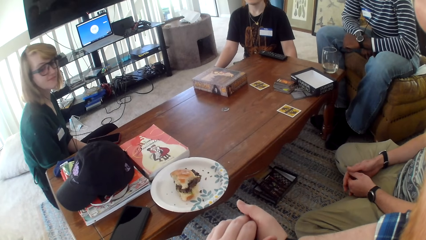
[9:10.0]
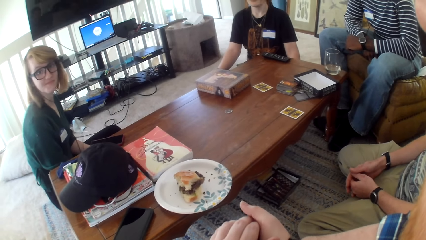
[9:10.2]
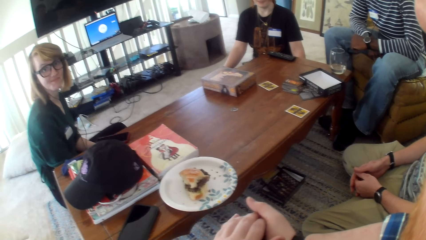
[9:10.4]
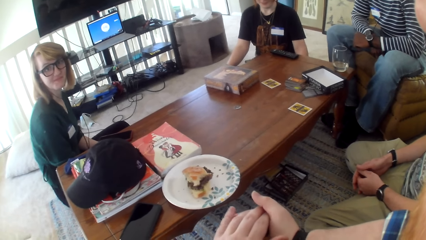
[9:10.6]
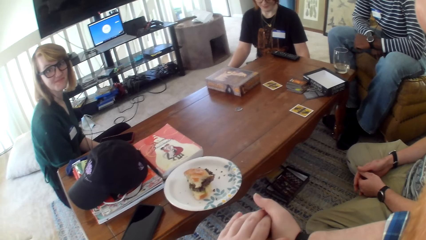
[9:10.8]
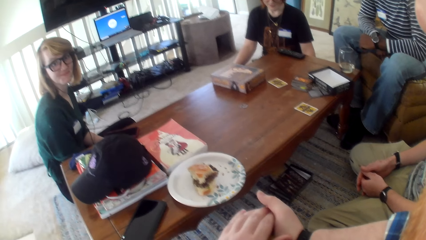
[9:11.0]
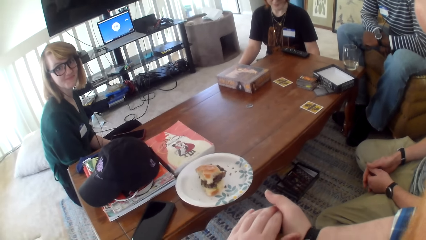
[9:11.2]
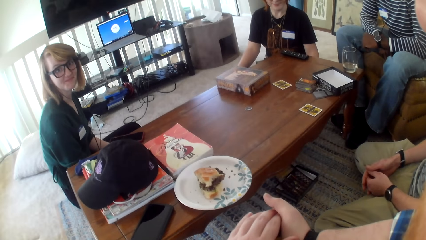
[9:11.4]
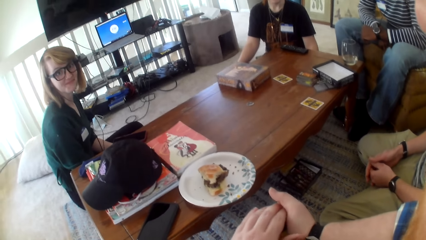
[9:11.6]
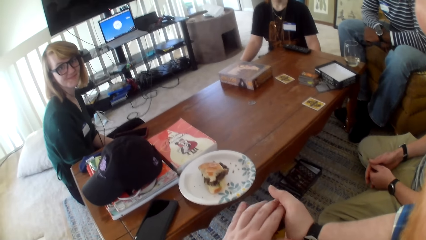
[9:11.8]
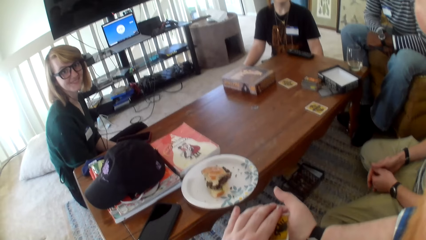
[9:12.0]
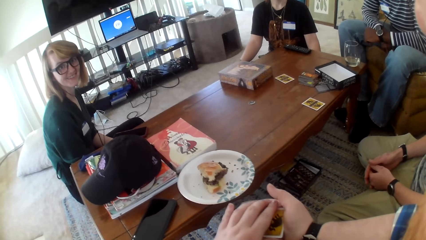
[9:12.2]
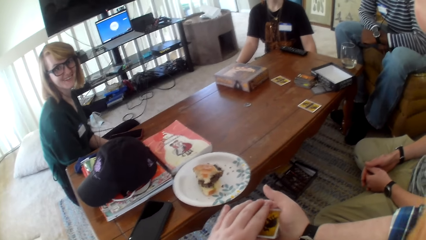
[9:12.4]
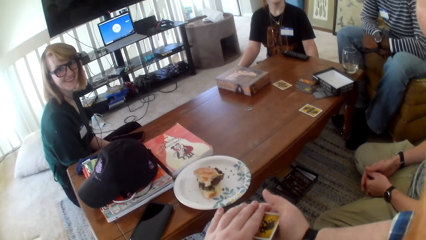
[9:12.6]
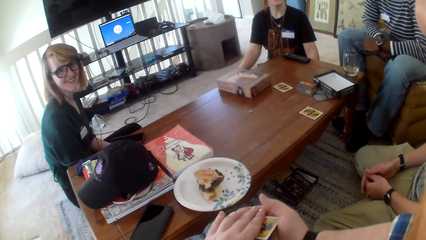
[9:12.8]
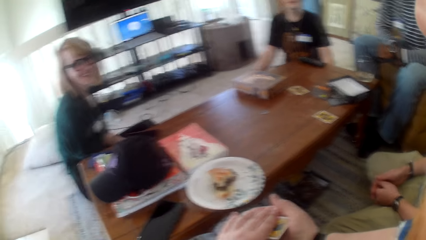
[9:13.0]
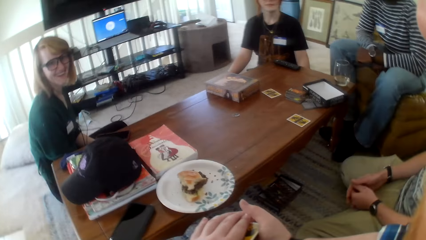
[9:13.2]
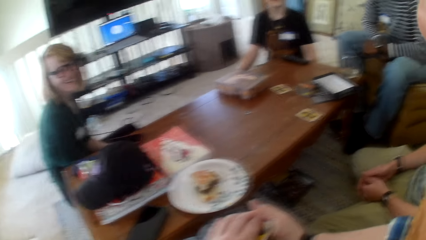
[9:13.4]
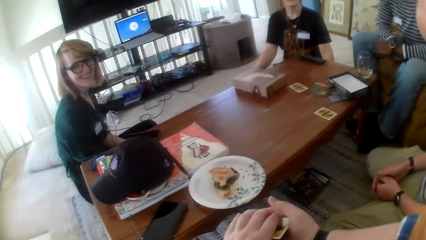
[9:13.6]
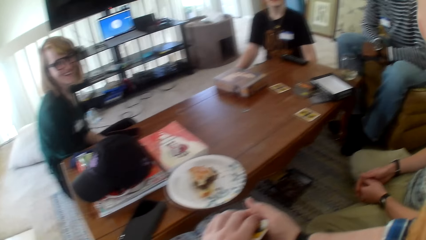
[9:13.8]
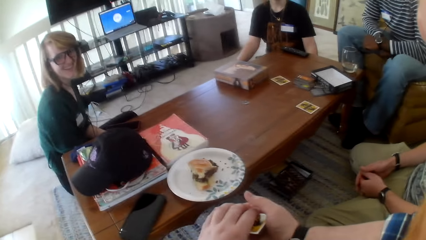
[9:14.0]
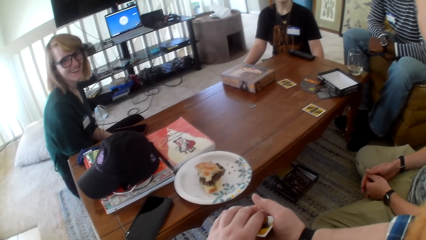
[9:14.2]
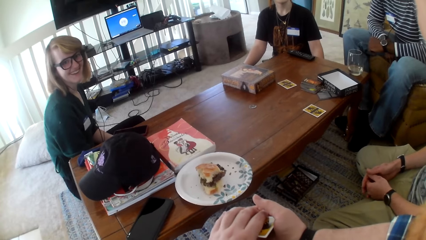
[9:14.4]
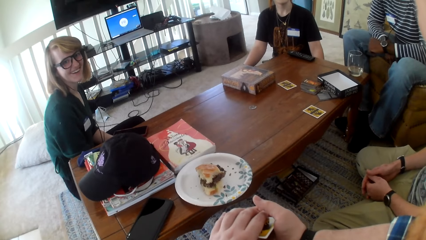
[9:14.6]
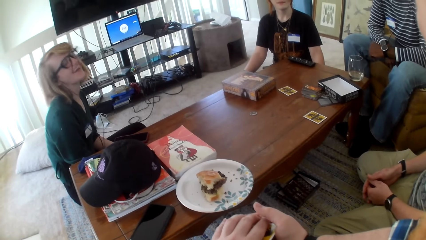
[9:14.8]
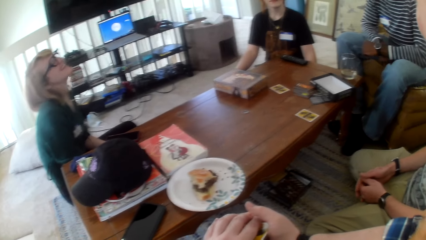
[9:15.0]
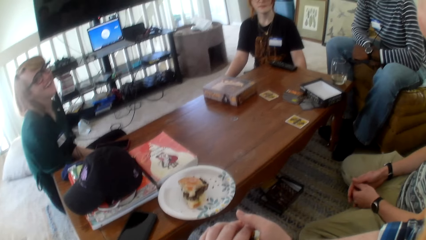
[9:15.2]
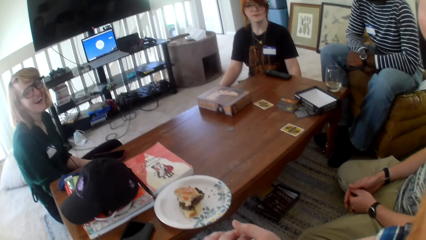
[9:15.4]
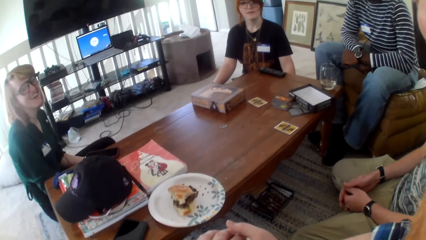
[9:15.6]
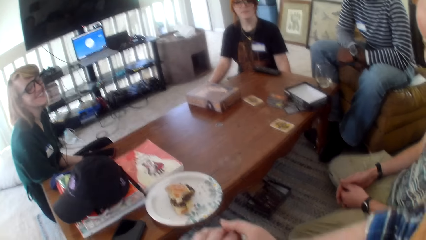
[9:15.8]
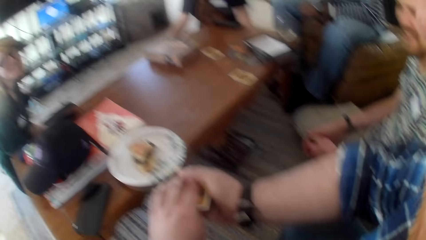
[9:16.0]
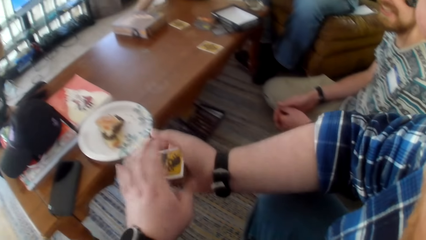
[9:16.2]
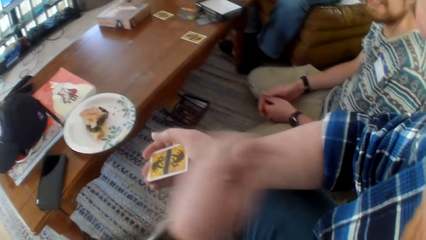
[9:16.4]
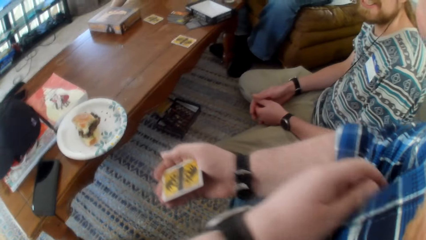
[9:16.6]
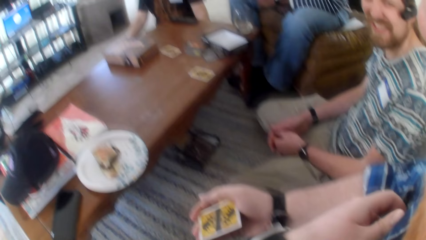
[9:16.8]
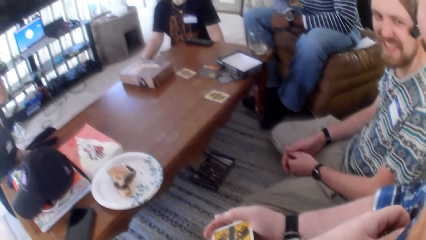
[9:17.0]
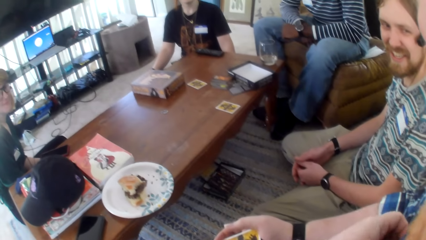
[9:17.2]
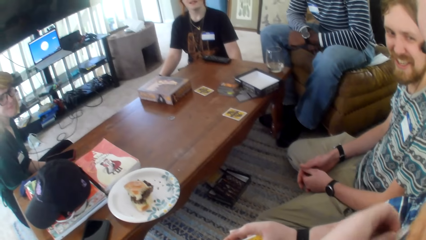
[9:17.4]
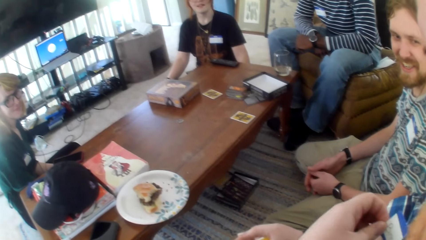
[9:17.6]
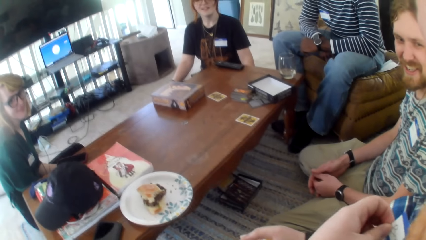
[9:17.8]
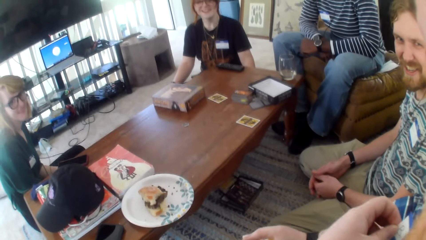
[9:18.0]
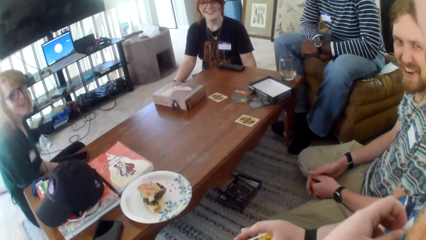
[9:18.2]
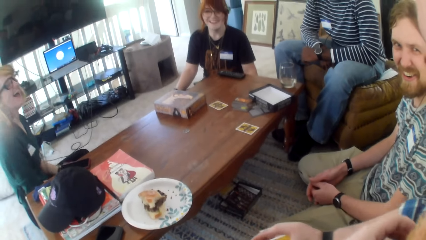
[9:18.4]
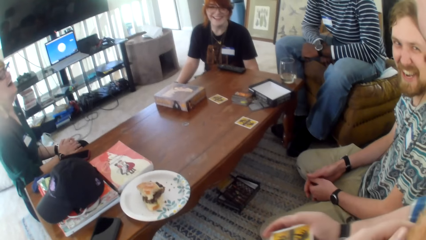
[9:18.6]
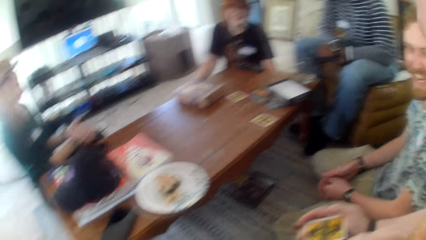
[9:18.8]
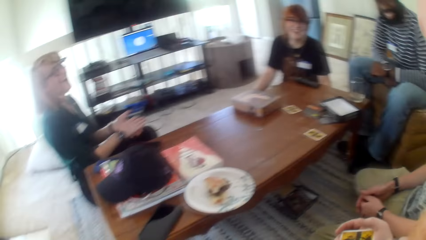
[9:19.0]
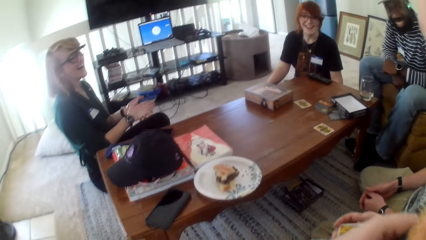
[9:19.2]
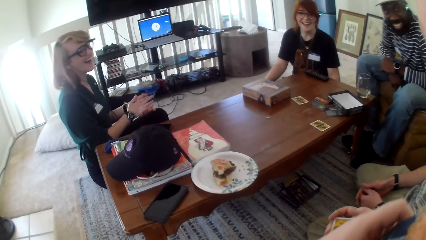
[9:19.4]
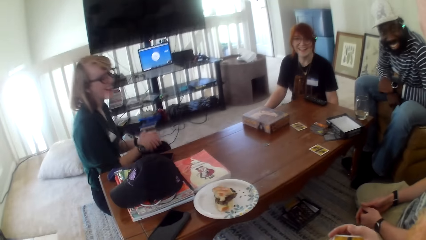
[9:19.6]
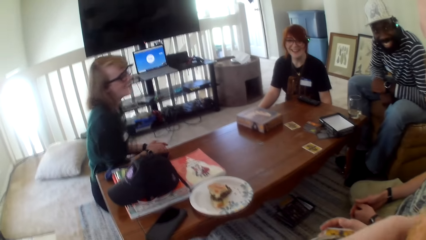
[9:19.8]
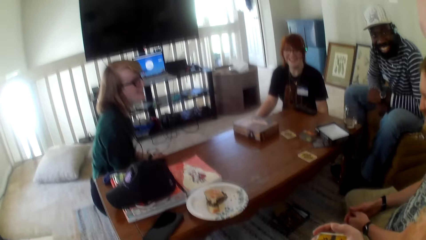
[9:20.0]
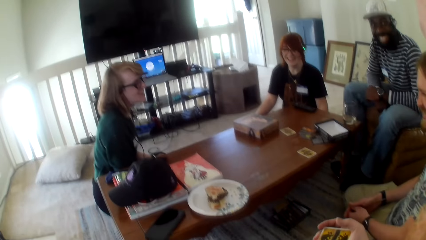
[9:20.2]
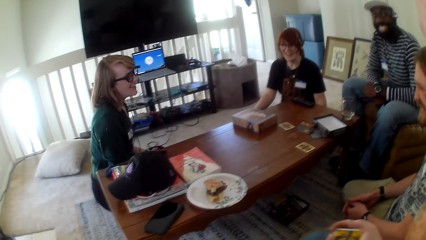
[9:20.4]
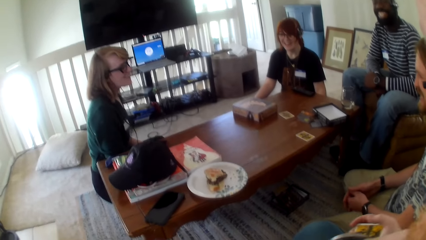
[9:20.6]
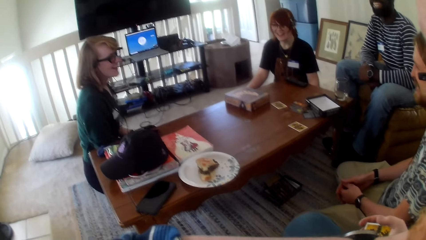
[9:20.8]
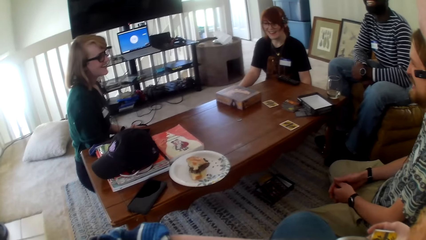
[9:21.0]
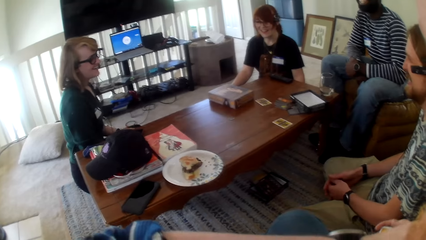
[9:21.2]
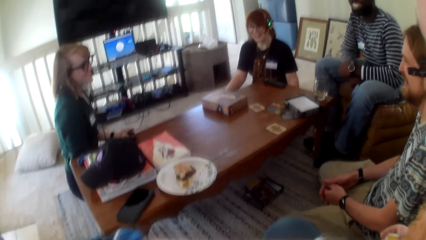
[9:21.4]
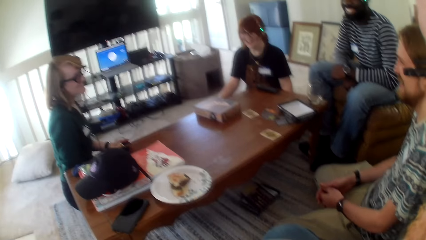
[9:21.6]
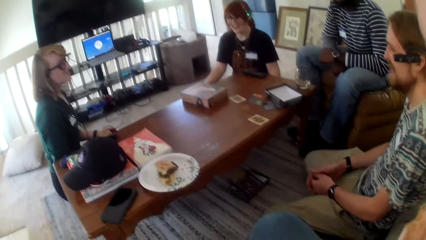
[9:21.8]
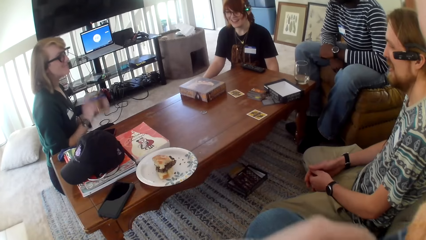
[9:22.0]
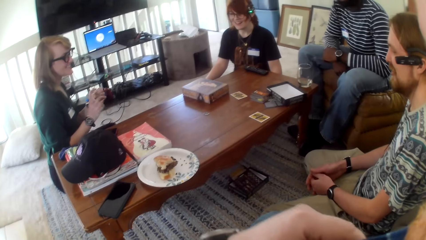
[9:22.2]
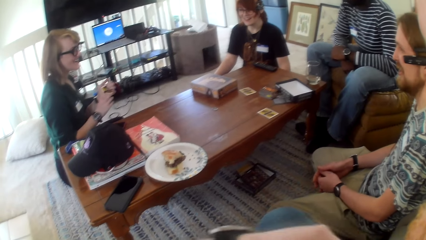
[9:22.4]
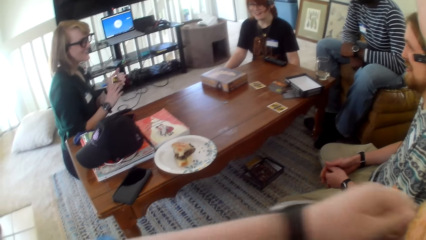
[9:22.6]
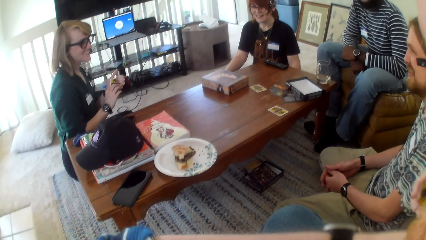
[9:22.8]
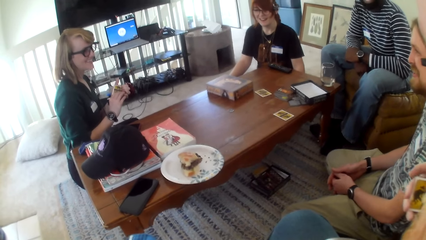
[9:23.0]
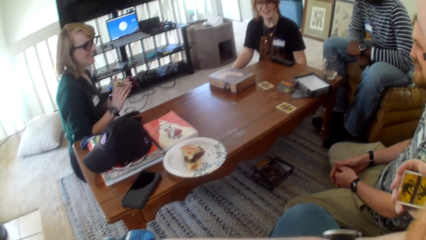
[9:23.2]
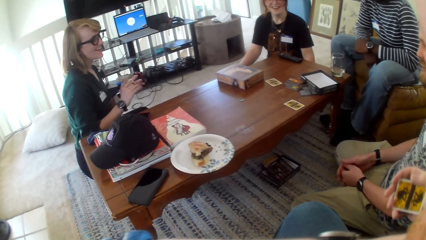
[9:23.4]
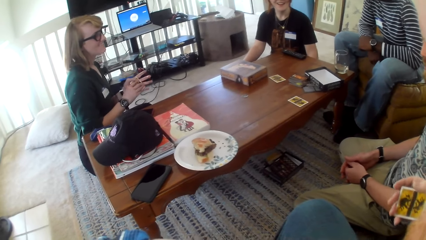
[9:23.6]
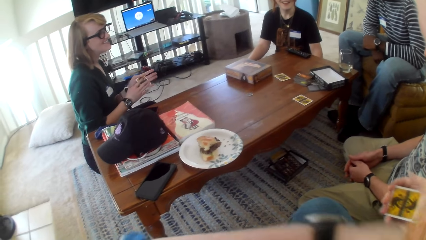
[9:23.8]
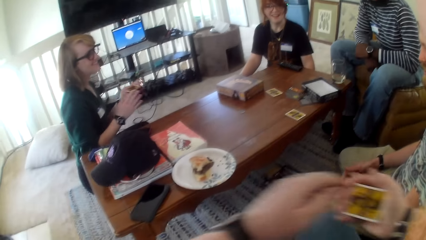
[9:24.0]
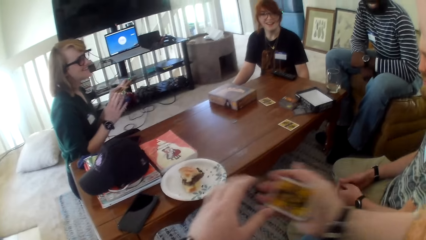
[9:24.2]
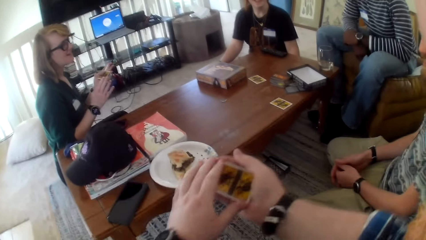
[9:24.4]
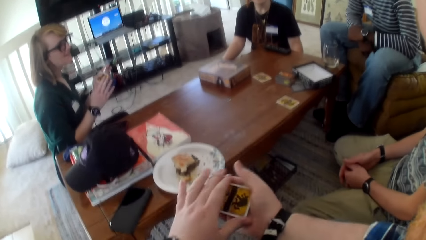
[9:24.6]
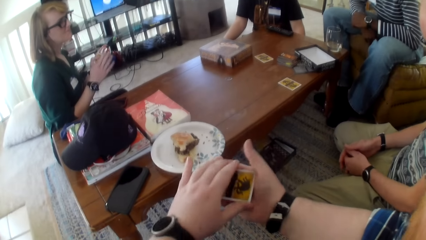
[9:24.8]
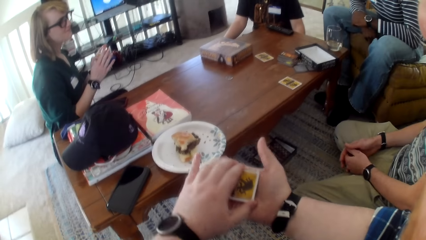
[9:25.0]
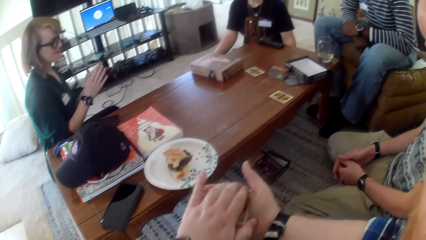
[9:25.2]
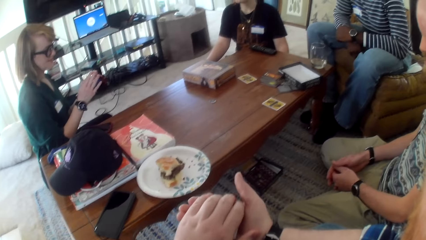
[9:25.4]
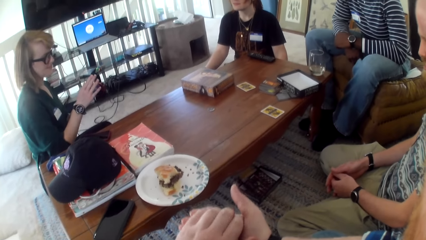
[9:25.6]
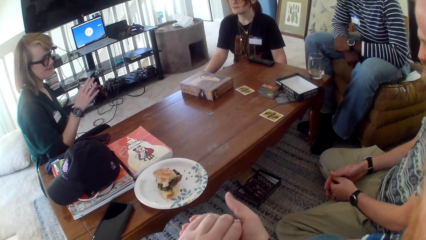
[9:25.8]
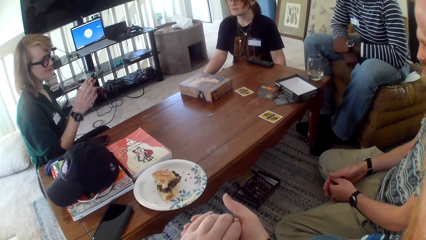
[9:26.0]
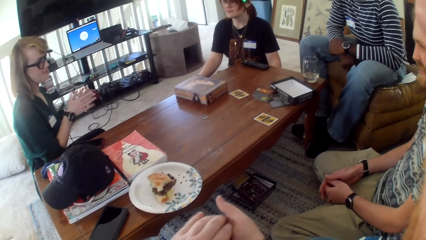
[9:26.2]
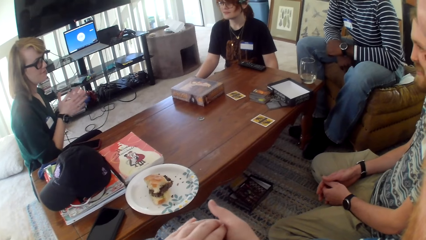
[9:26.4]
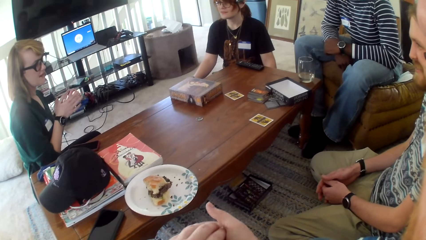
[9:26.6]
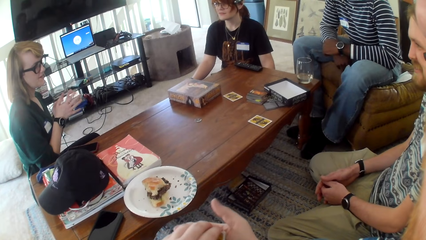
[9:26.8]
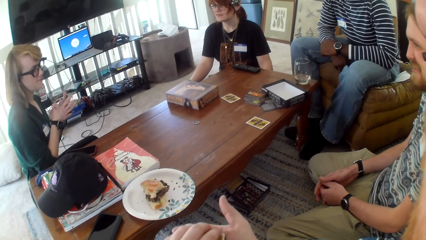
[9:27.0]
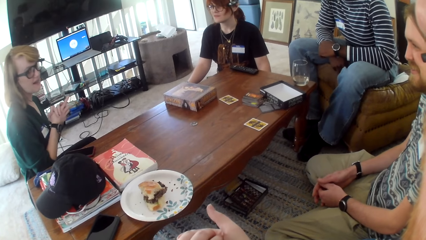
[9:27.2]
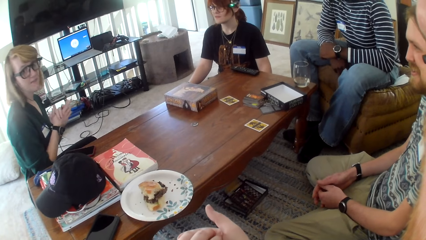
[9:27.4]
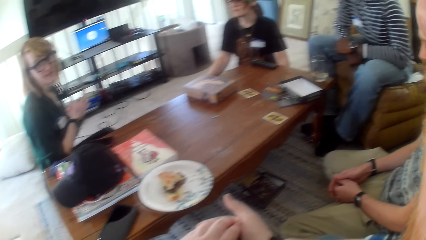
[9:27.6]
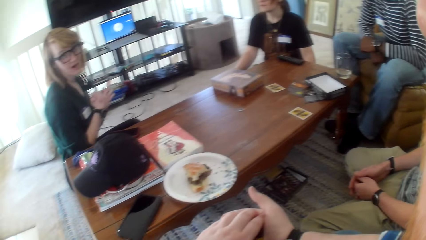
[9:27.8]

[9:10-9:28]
The camera wearer talks. A woman talks. The camera wearer talks. He removes a card in his shirt pocket. The woman laughs. The woman talks. The camera wearer laughs. The woman talks.
